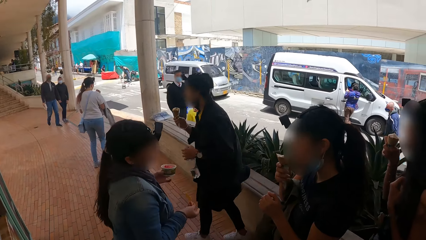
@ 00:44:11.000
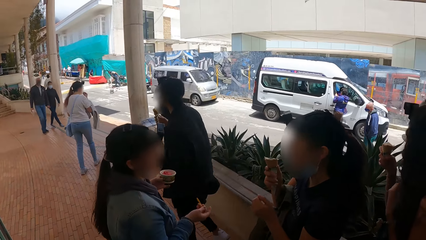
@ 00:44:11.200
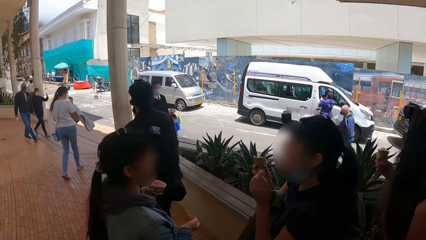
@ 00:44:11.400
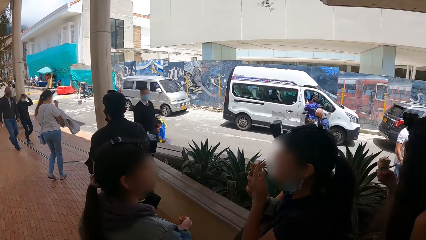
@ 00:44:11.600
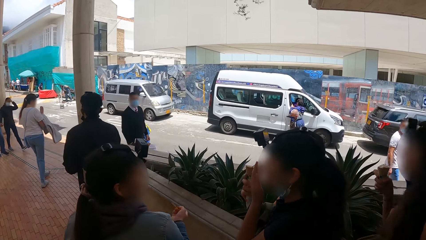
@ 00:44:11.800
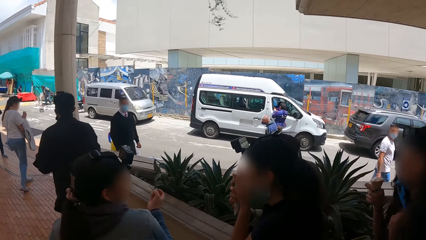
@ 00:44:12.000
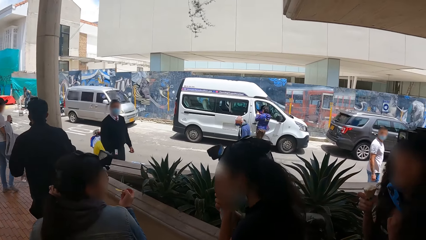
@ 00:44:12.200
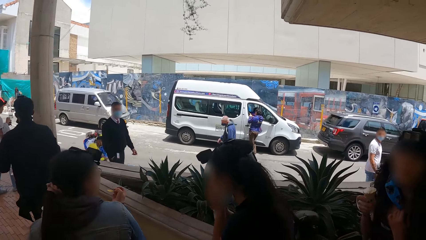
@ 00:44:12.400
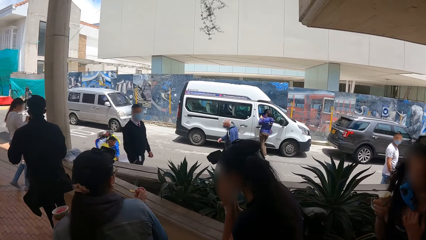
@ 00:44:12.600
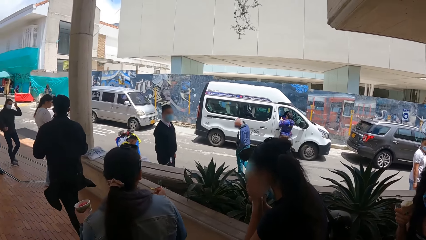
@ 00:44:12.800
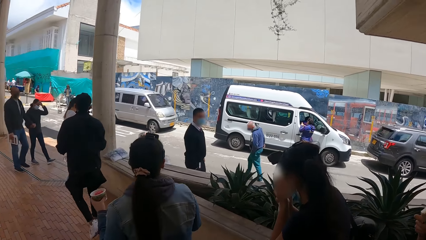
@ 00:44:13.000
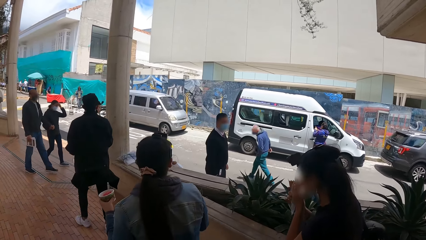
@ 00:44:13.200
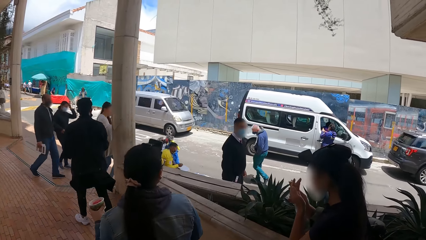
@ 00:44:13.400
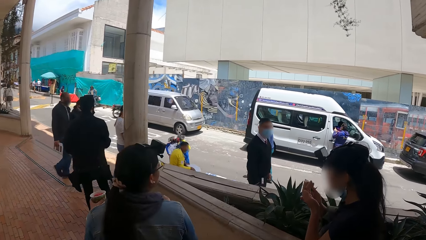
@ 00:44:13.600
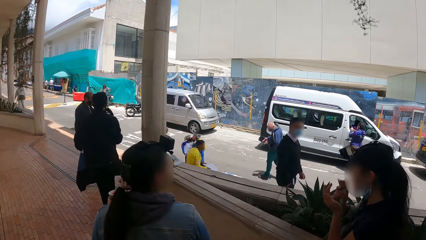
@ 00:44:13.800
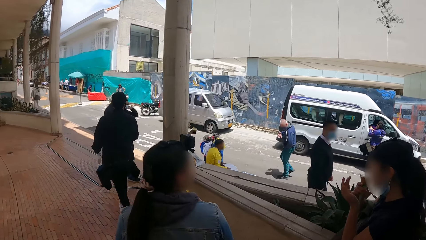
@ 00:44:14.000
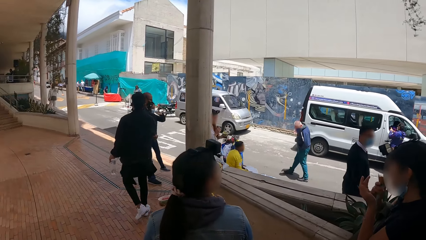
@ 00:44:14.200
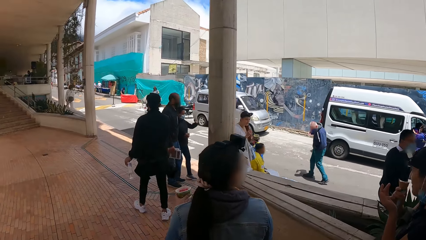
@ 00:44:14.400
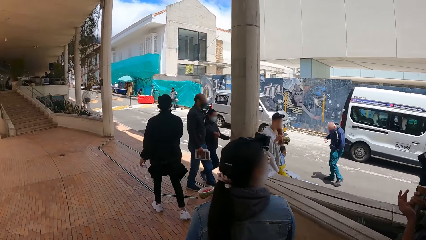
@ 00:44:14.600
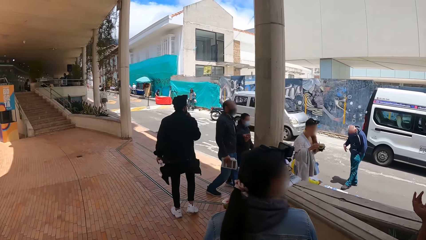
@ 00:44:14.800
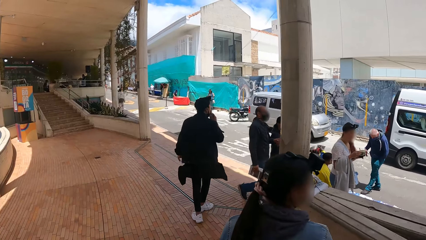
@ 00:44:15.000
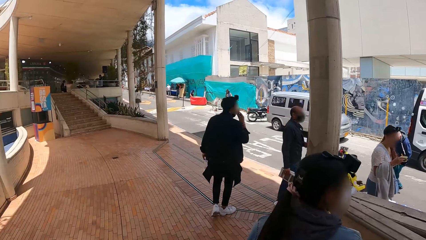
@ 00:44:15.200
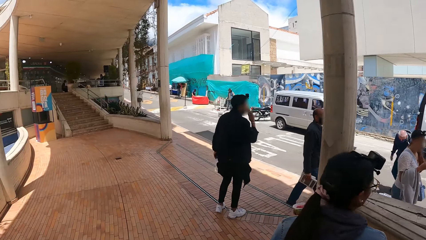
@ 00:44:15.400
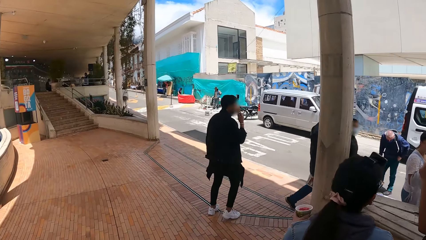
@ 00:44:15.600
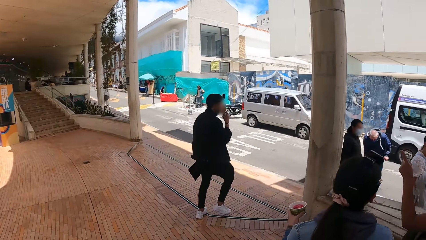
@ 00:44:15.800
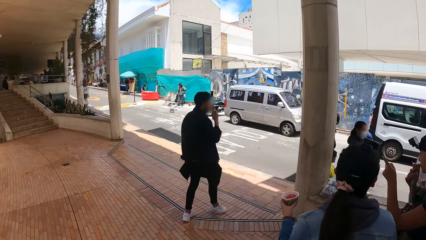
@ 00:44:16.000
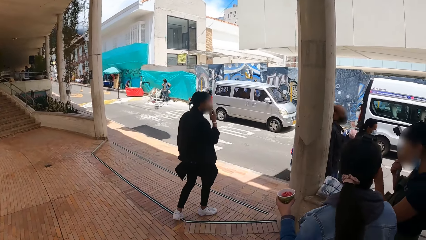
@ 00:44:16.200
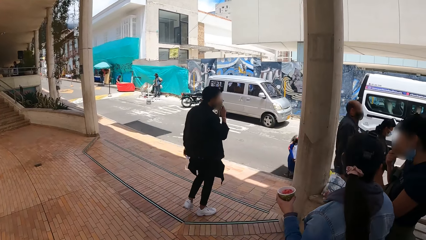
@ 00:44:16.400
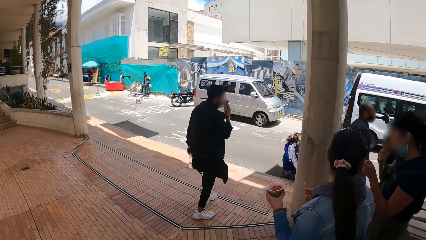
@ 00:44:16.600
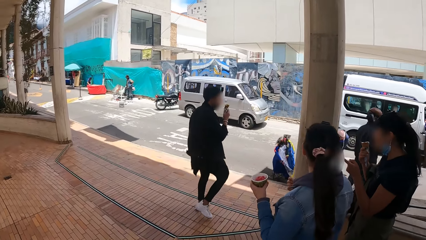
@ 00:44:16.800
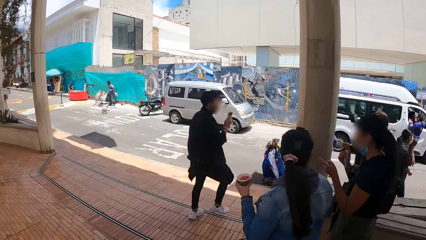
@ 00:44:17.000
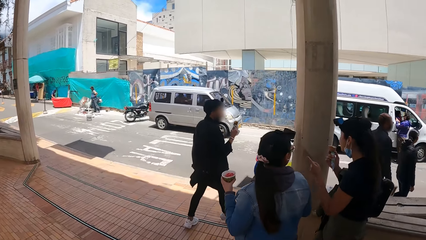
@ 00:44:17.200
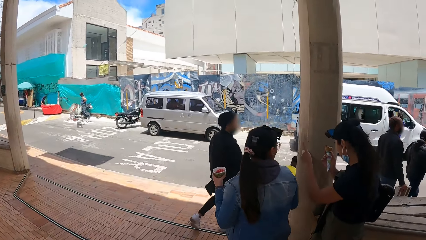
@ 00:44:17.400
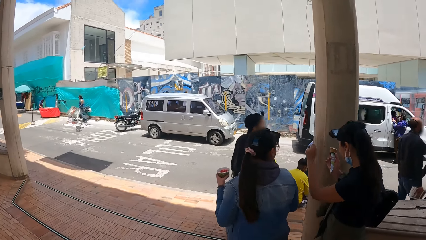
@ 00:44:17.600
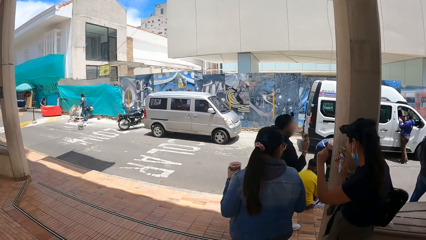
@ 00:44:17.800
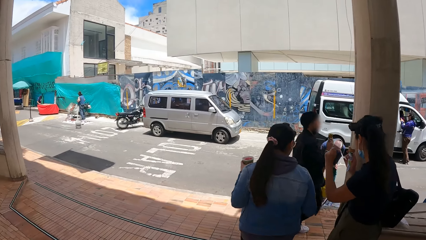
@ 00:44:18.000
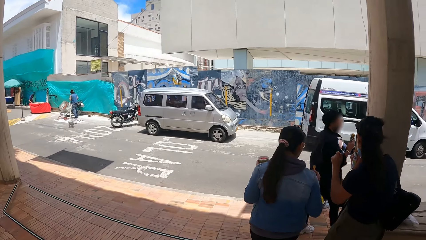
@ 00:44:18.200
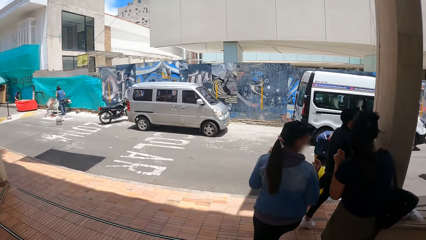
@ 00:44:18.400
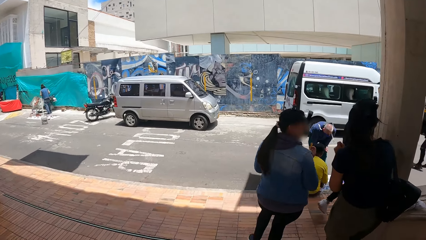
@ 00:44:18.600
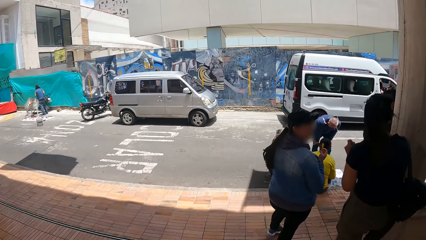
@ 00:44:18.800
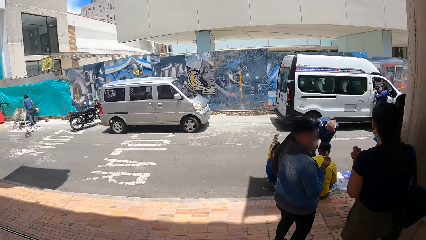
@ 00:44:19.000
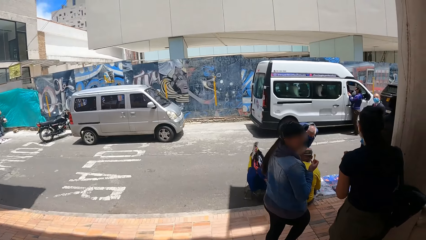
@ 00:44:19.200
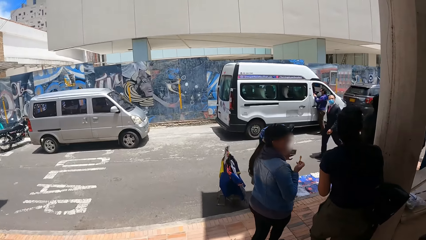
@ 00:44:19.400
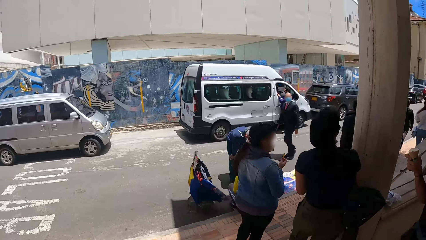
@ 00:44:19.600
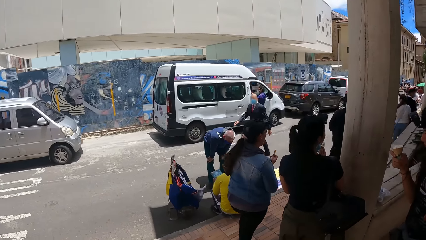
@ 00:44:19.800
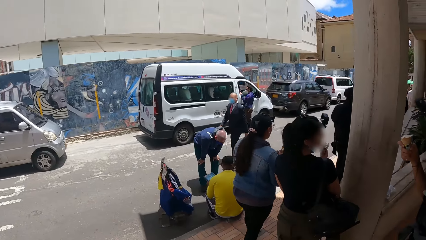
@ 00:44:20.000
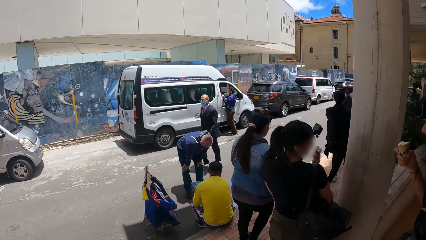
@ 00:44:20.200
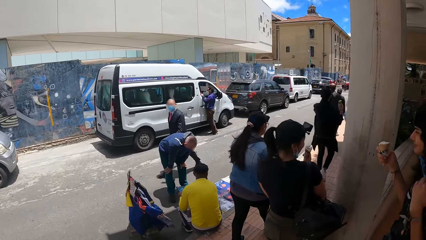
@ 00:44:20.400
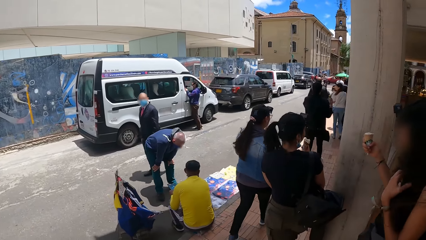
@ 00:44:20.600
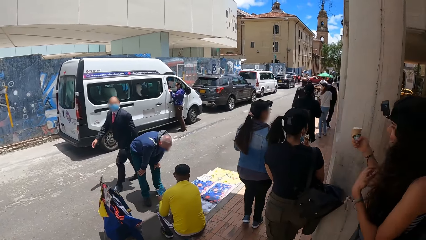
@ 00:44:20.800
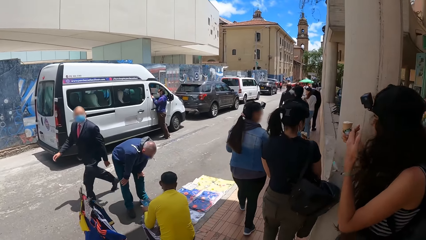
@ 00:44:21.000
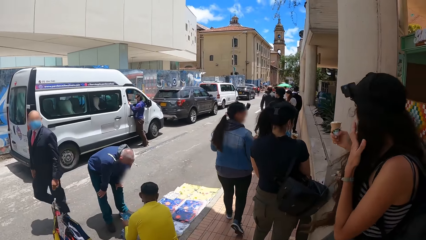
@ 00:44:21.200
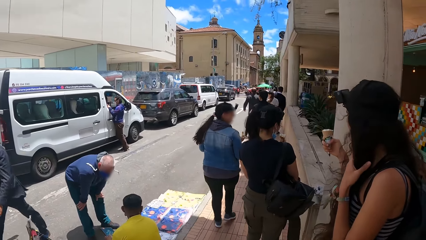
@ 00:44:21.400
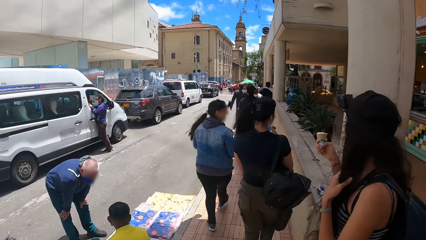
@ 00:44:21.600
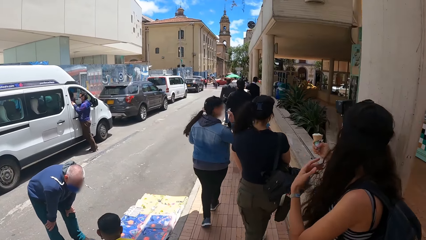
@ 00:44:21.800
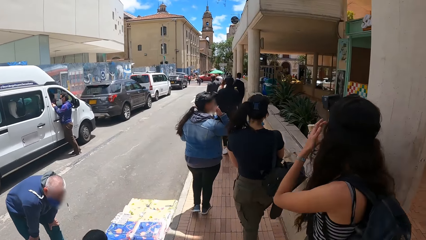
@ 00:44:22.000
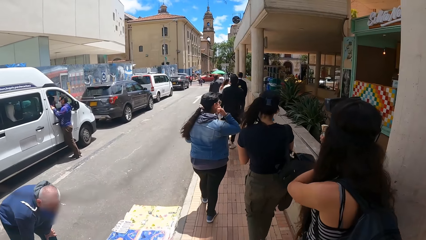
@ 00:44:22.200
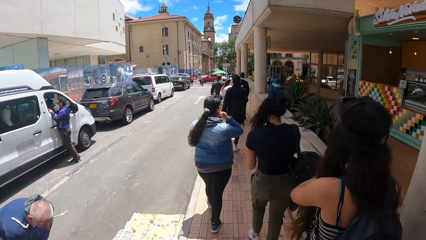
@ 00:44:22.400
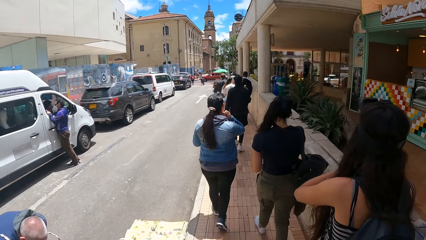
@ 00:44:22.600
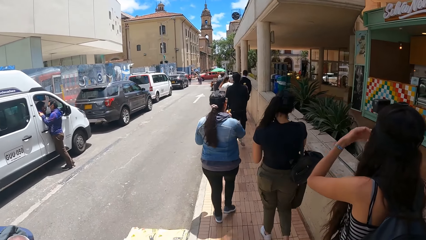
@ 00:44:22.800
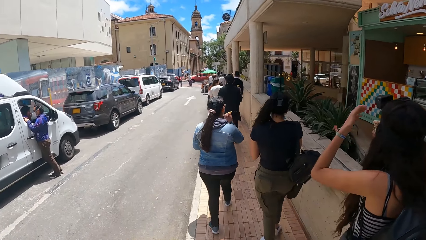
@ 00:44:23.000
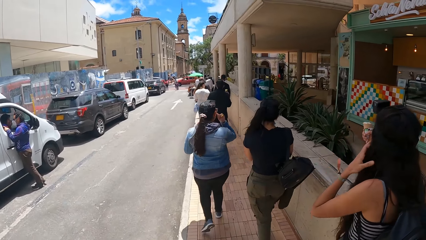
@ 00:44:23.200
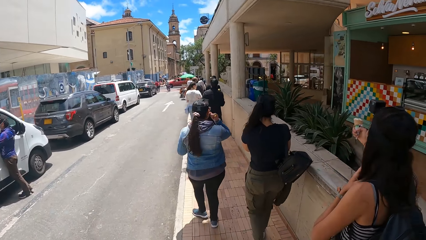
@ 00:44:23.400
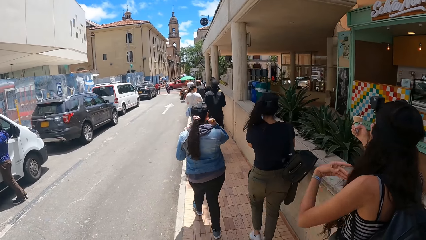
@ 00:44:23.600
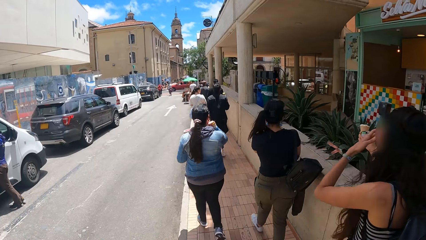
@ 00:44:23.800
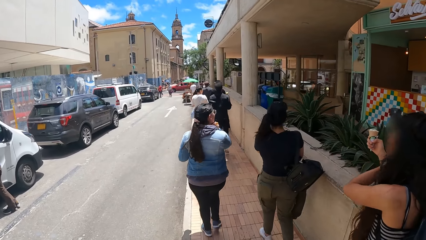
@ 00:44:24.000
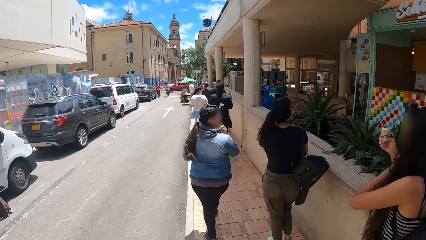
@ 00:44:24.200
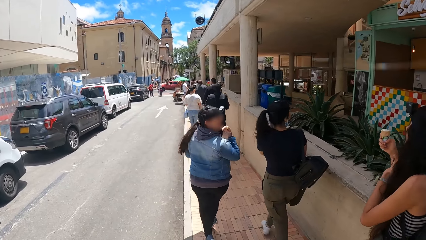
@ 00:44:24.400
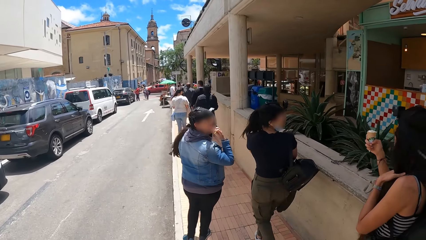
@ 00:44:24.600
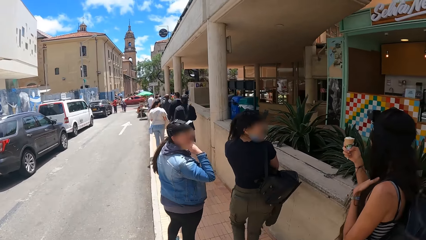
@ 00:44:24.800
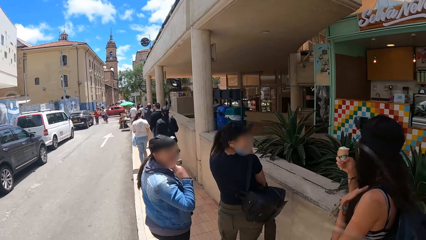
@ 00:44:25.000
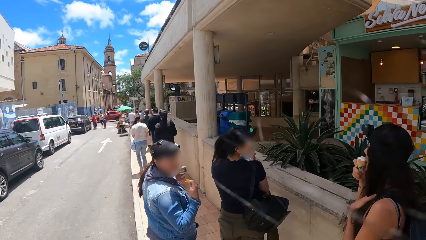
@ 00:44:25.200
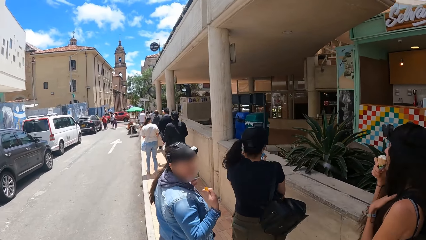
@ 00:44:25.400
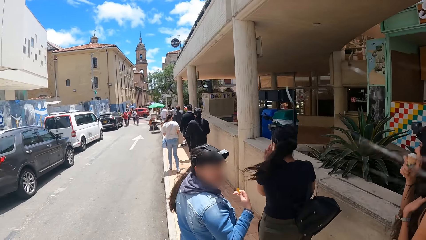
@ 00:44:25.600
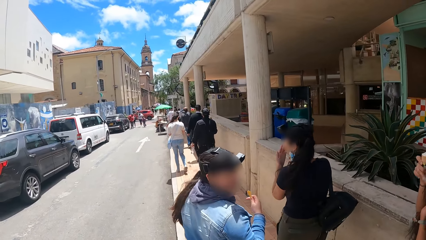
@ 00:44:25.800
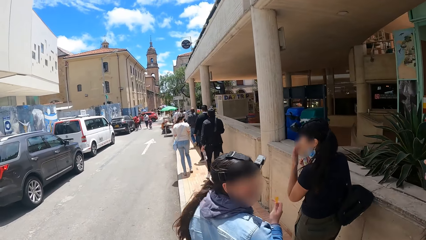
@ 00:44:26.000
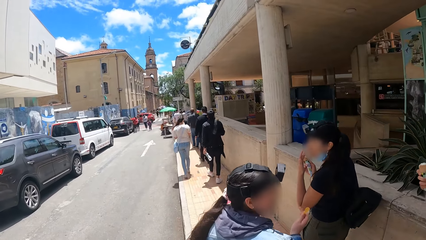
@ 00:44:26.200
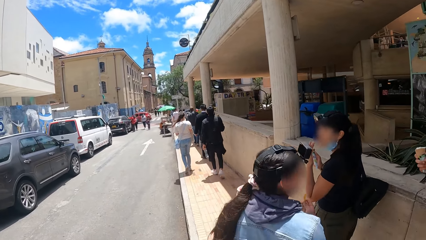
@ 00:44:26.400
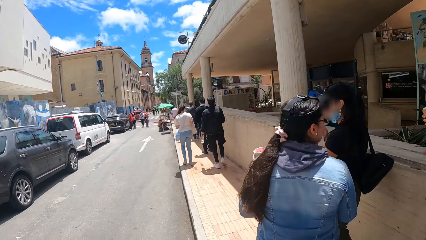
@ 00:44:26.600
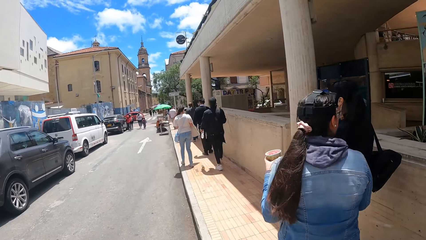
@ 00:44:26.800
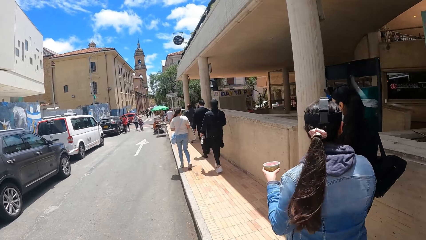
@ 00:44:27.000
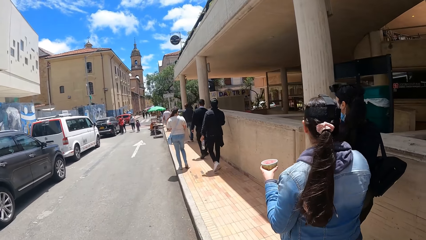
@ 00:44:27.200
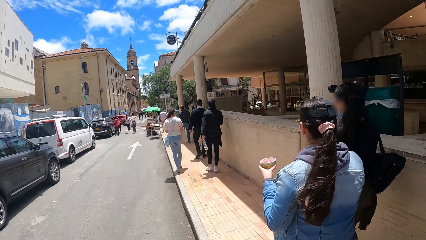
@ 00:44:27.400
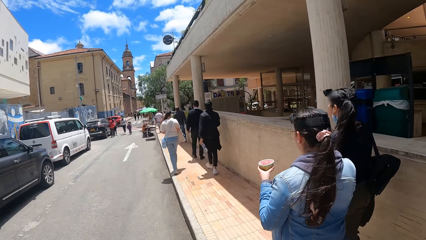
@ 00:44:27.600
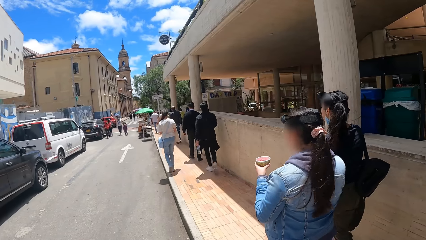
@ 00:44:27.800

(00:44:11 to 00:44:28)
The camera wearer walks forward. They turn right. They walk on a pavement.
